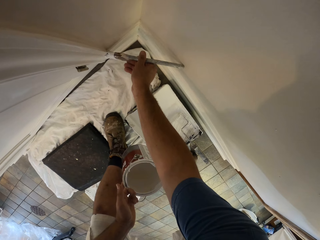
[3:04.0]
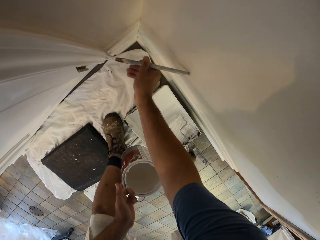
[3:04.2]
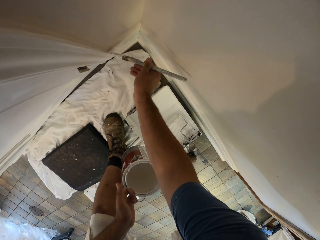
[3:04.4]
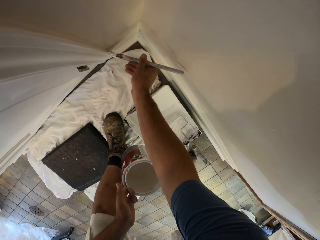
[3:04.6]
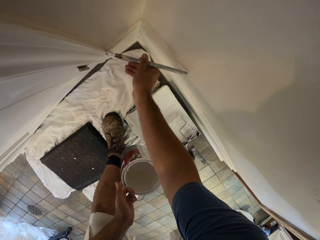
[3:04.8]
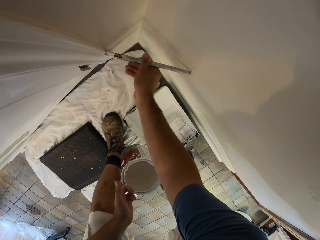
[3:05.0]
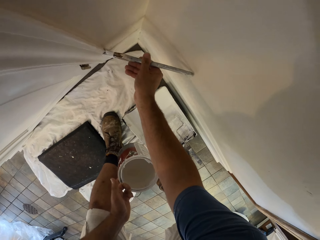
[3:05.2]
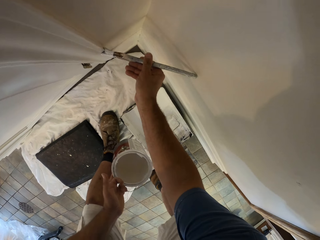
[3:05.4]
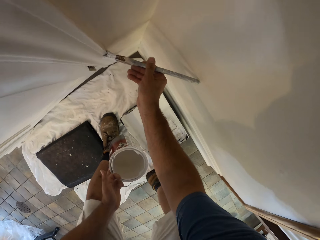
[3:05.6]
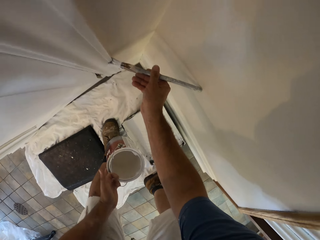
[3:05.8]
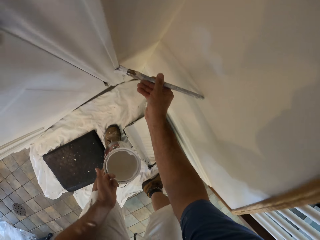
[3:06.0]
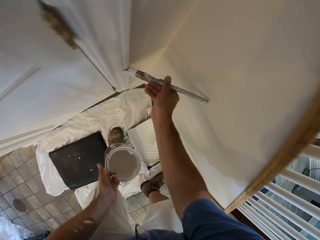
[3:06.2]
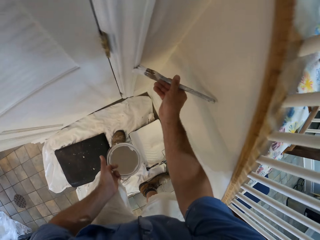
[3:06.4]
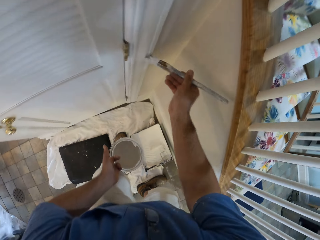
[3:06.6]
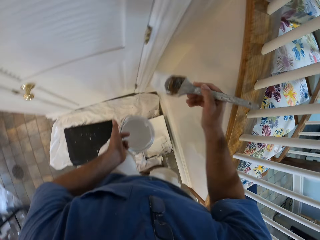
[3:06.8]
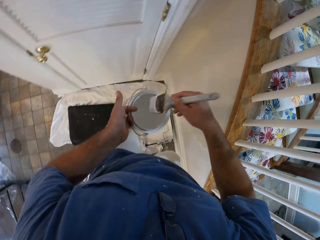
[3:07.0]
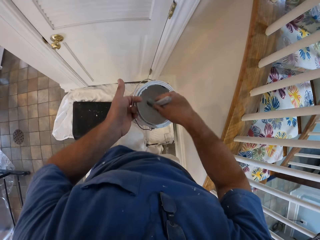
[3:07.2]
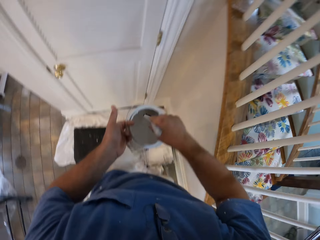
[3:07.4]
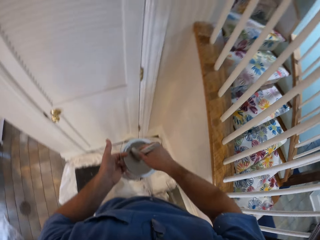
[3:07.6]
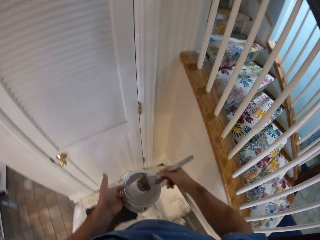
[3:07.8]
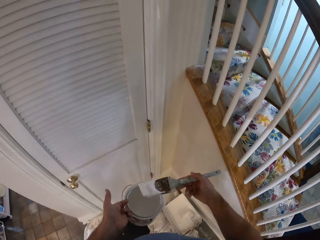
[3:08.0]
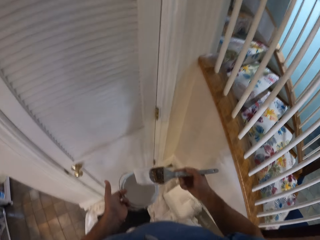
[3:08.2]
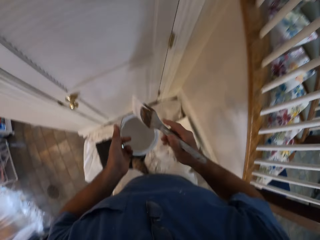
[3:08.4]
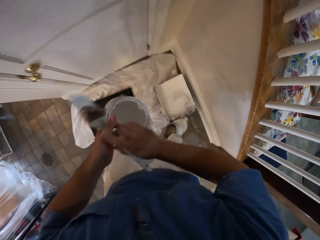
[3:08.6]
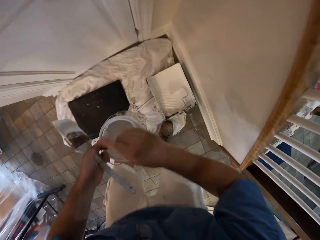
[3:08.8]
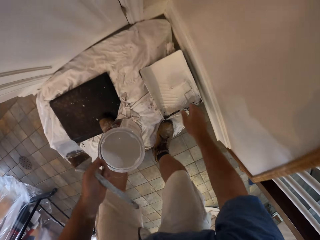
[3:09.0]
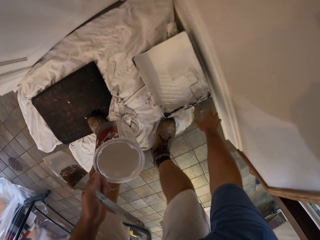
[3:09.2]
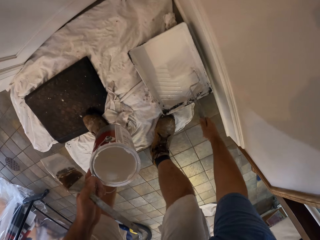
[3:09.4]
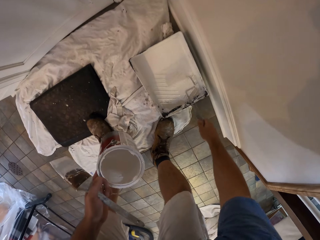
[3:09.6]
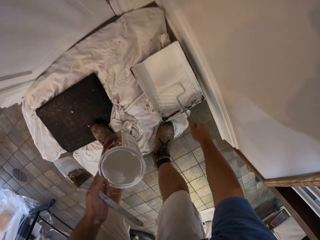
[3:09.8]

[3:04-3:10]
The camera wearer stands up. He applies paint on the baseboard of the closet. He moves the paint brush towards the can of paint. He dips the paint brush in the can of paint, moves the paint brush around the can of paint, and lifts up the paint brush from the can of paint. He passes the paint brush to his left hand. He bends towards the floor. He picks up a paint roller from a white dustpan on the floor with his right hand. He rolls the paint roller on the tray with paint.

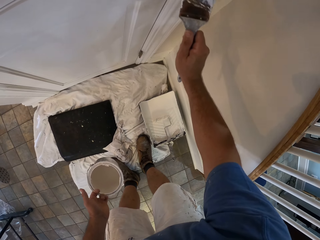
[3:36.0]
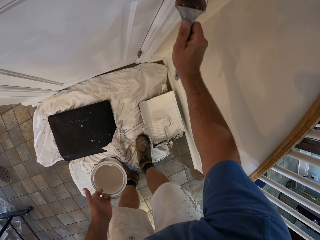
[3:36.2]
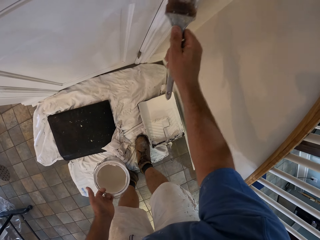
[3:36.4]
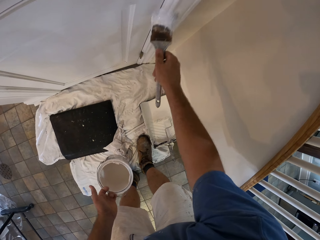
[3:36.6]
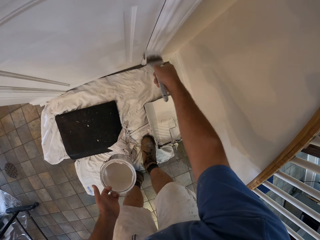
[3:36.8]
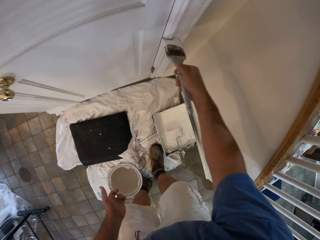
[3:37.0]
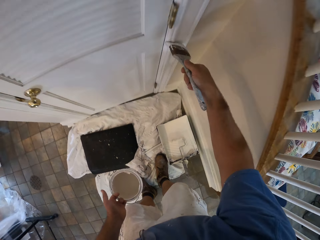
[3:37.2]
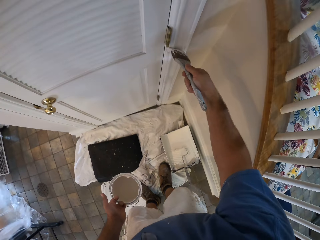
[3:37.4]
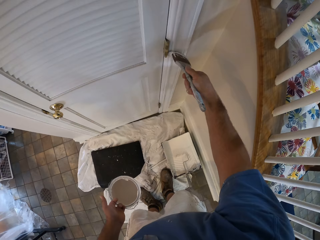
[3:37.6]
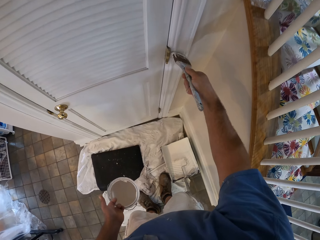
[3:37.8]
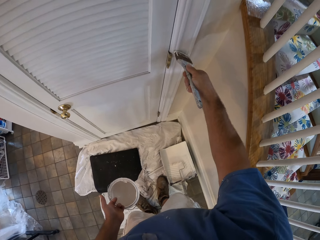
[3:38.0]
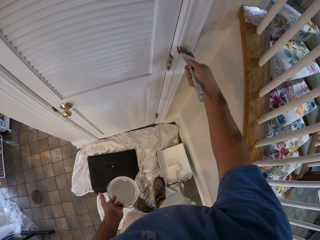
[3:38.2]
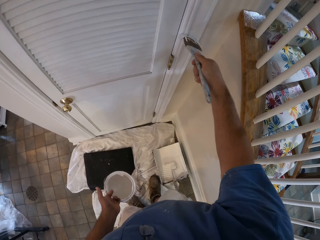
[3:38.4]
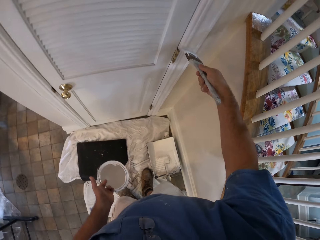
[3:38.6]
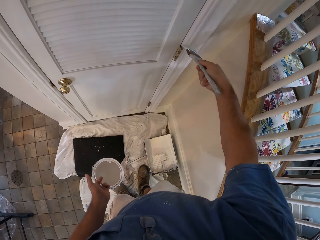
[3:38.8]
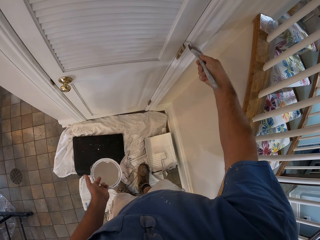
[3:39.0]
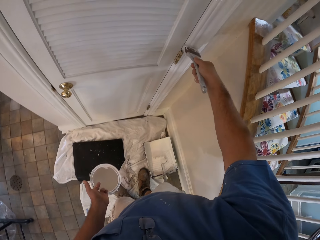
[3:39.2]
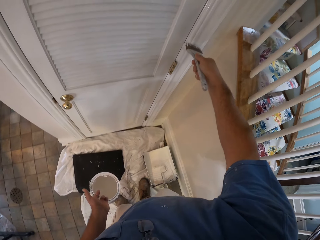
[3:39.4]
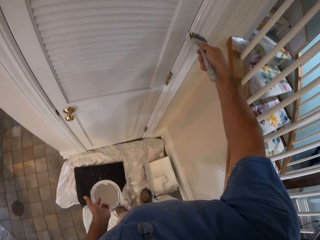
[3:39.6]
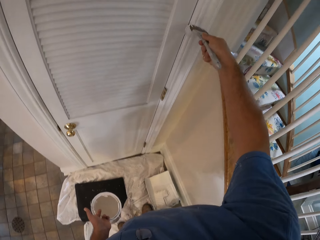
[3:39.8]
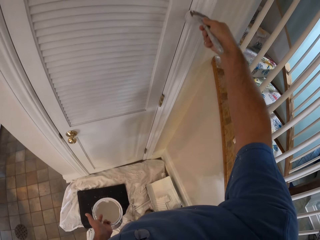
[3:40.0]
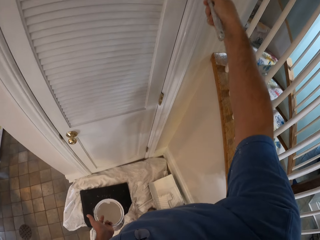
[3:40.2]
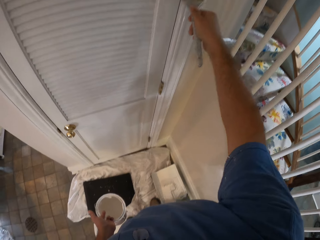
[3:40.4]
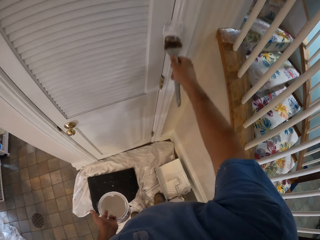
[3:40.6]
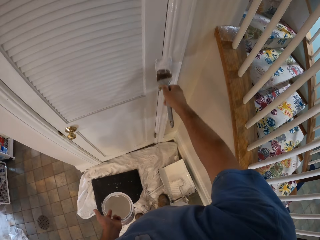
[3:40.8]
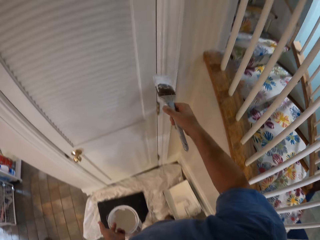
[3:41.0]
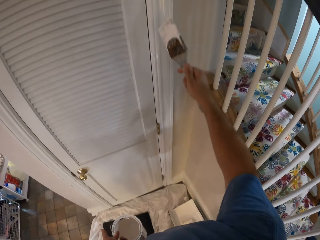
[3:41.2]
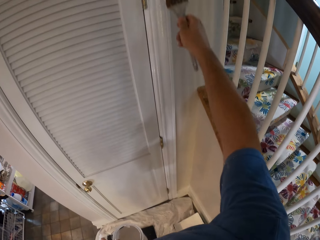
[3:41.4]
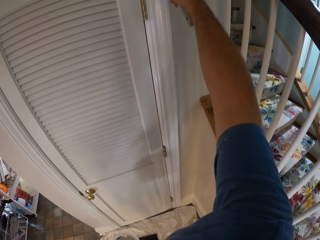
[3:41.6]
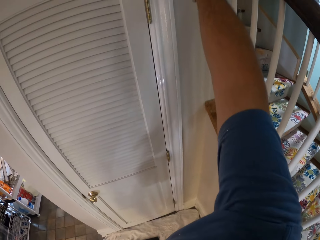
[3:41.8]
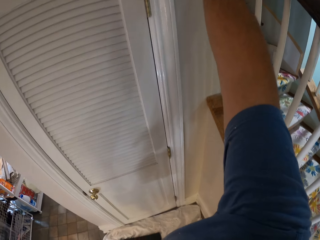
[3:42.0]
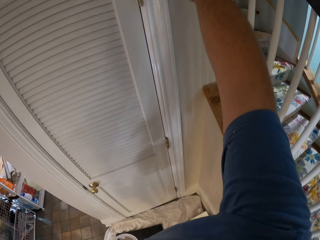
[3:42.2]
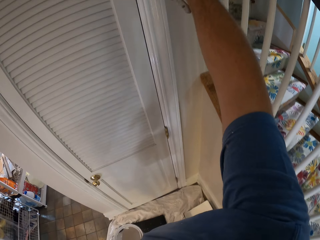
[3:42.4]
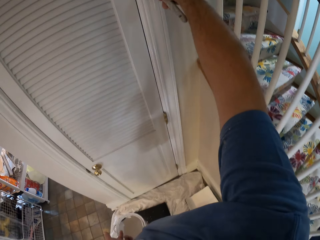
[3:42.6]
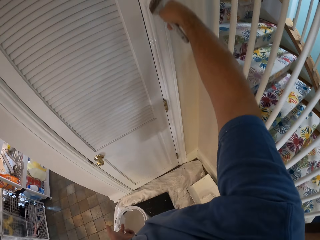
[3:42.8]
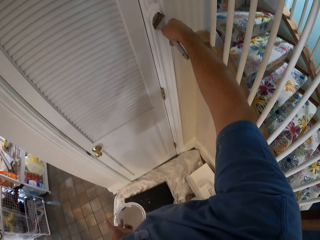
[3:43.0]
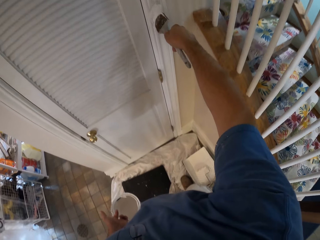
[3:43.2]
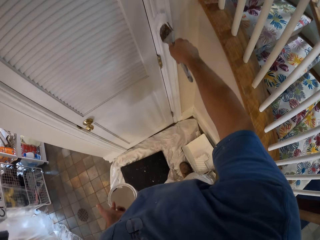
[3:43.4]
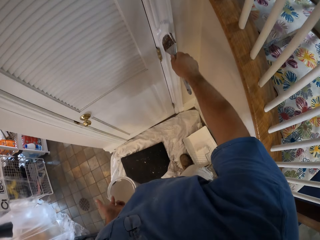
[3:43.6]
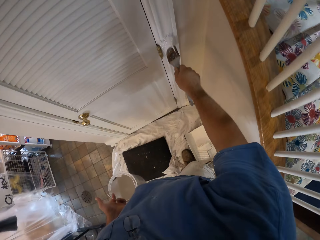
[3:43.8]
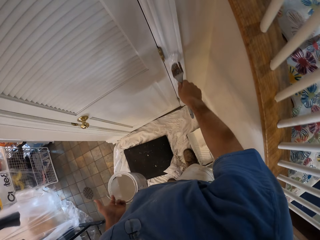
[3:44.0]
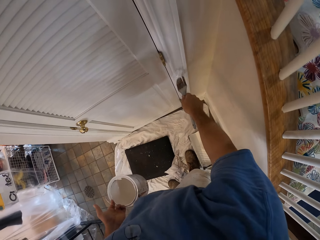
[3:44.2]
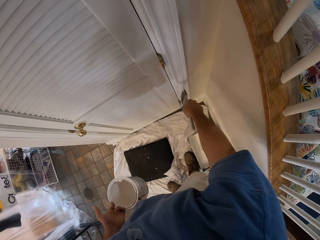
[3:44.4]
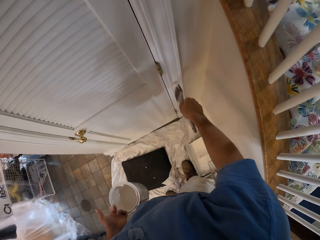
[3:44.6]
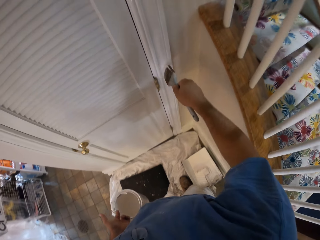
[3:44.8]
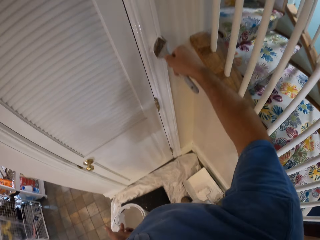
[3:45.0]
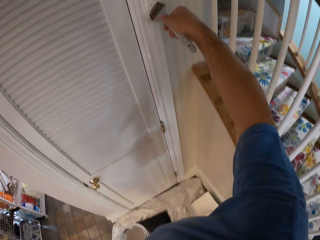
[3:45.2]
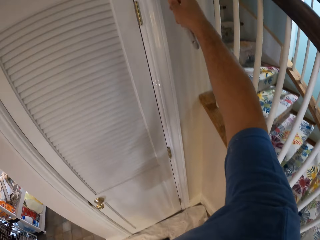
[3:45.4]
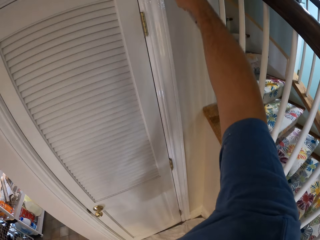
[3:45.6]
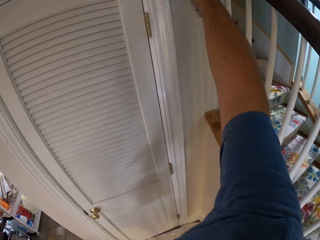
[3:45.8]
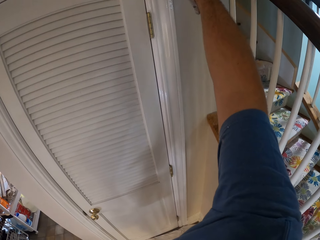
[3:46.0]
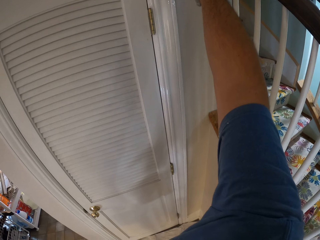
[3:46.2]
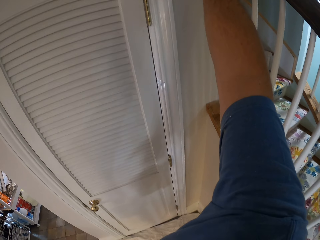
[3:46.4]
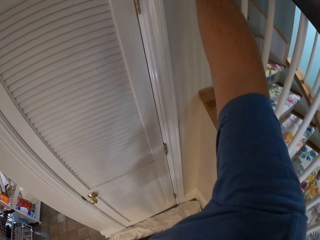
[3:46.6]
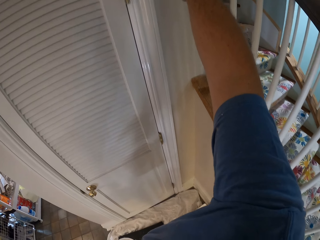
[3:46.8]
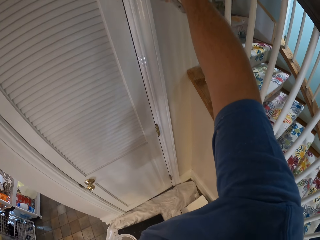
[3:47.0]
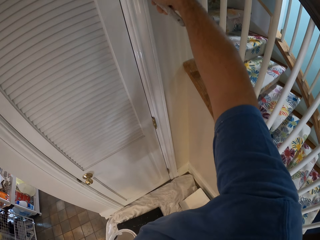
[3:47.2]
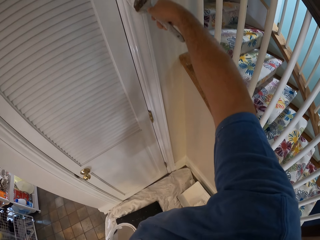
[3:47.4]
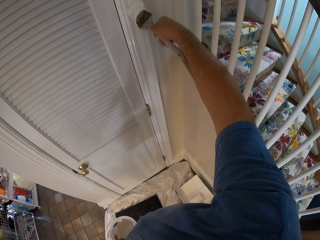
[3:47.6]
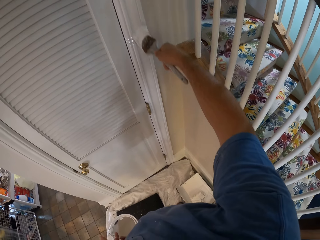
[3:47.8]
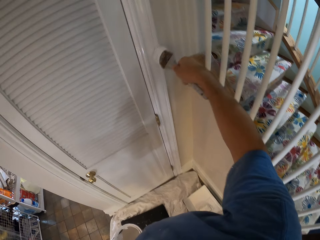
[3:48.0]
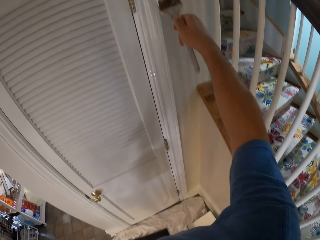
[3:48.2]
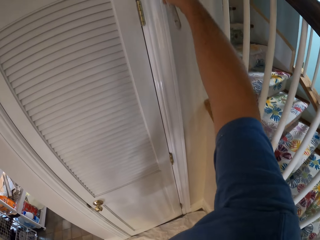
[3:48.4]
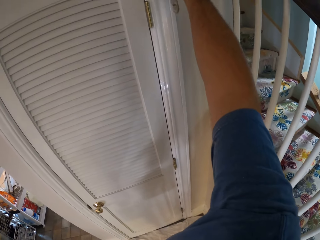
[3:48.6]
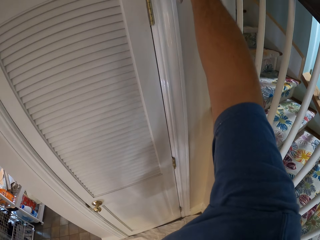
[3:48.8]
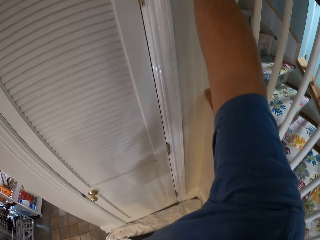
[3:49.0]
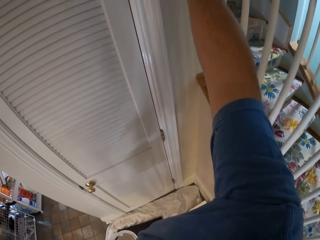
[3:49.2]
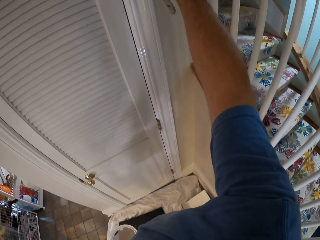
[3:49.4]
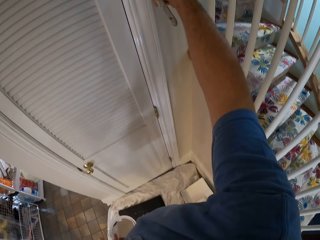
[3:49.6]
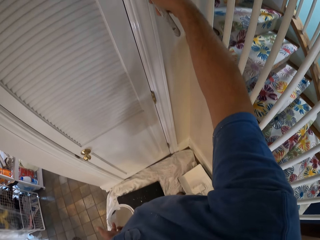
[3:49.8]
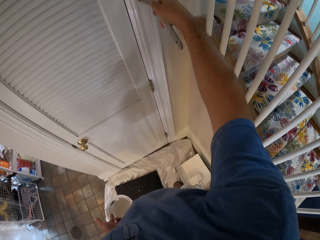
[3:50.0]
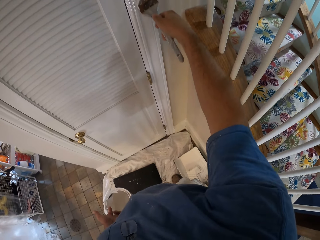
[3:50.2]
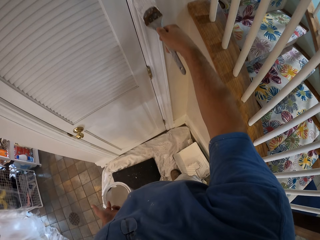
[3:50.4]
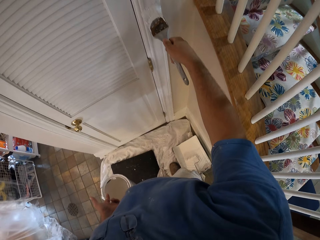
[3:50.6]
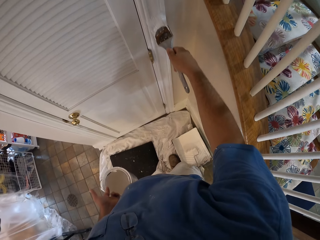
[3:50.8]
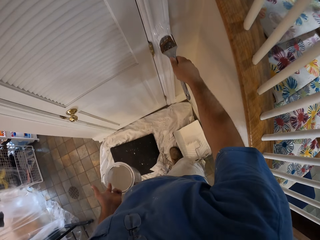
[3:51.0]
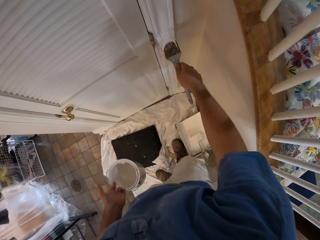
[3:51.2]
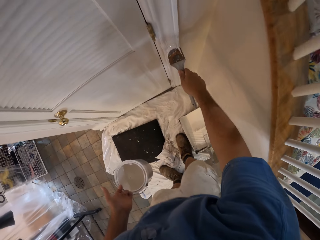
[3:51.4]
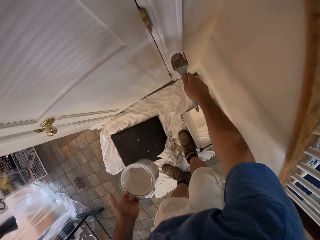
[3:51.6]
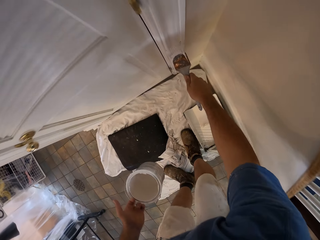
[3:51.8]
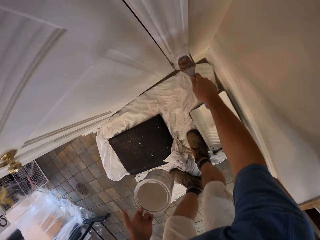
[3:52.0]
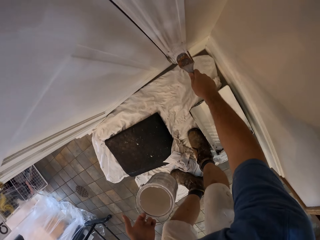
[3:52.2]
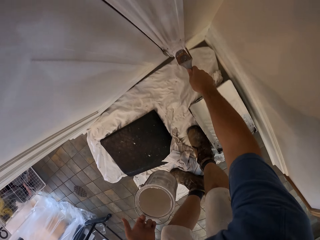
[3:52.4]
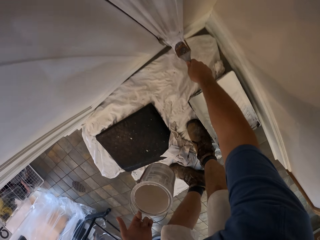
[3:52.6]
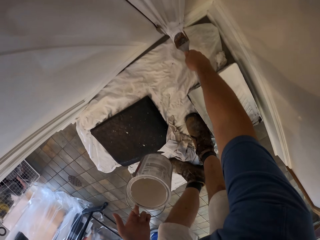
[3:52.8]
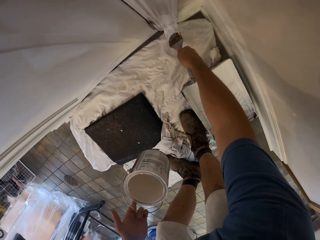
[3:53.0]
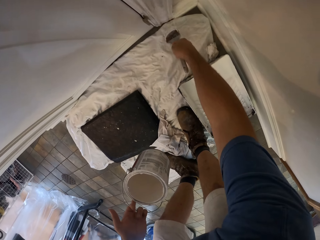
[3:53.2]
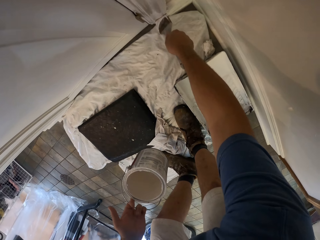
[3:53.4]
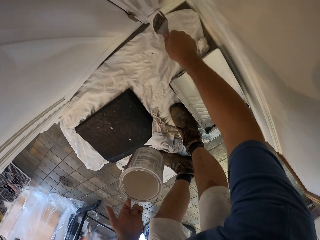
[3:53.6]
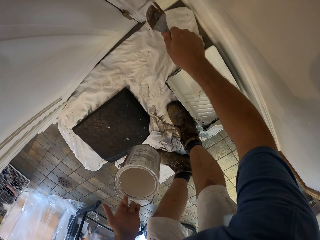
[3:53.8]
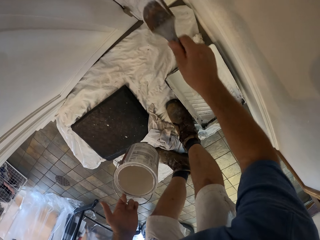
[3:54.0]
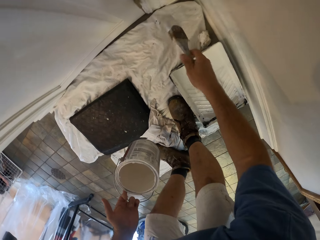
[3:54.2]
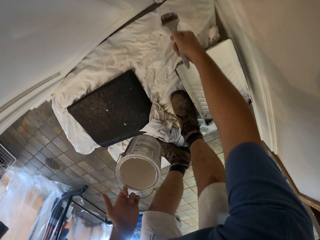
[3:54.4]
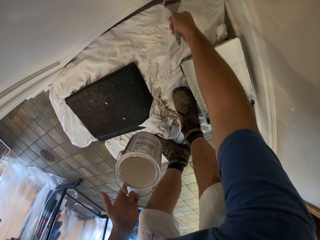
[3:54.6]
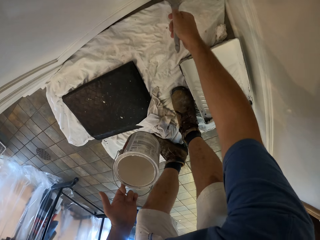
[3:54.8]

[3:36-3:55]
The camera wearer stands up. They apply paint on the baseboard with the paint brush. They bend towards the floor. They apply paint on the baseboard with the paint brush.
